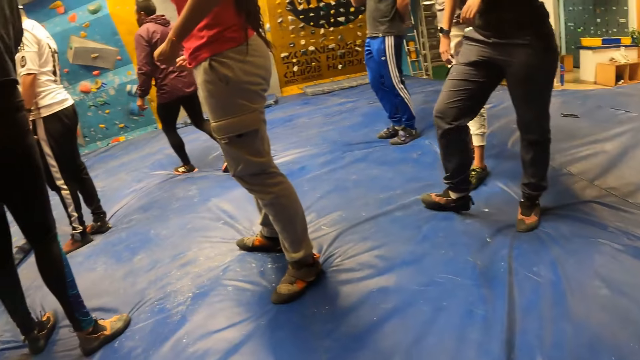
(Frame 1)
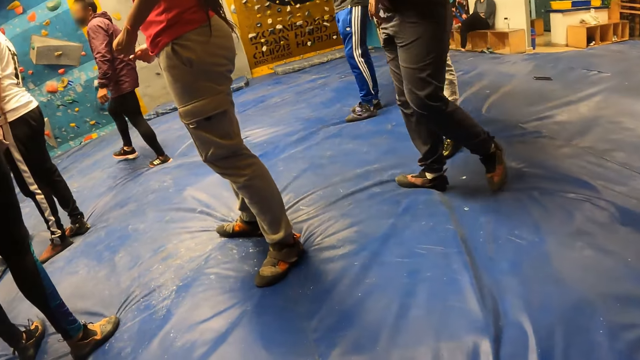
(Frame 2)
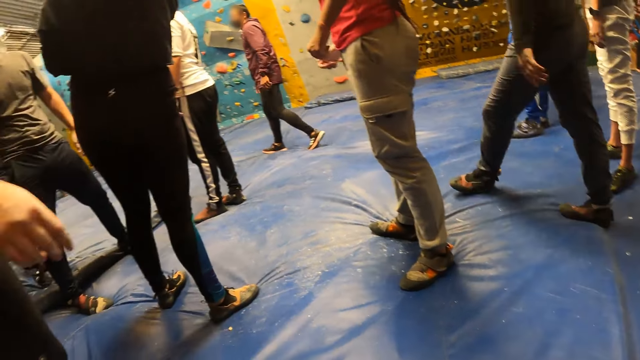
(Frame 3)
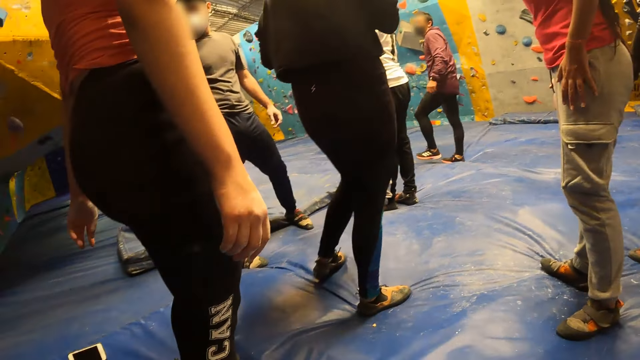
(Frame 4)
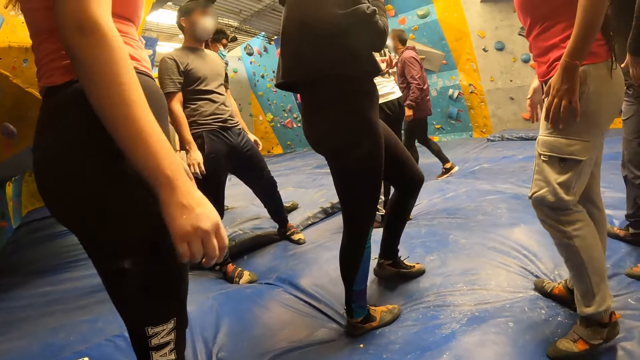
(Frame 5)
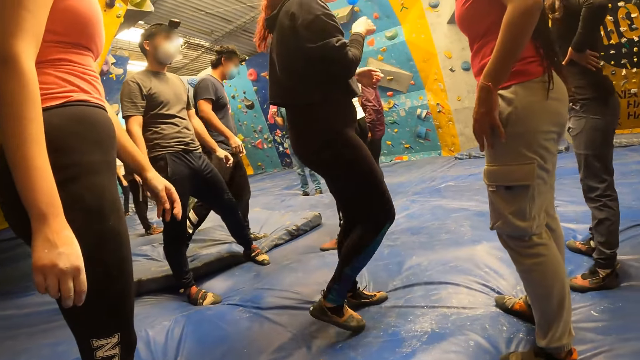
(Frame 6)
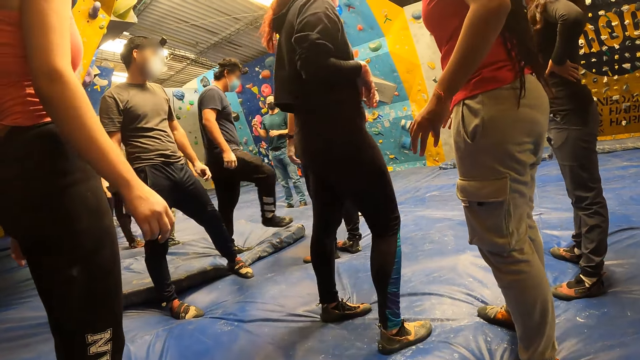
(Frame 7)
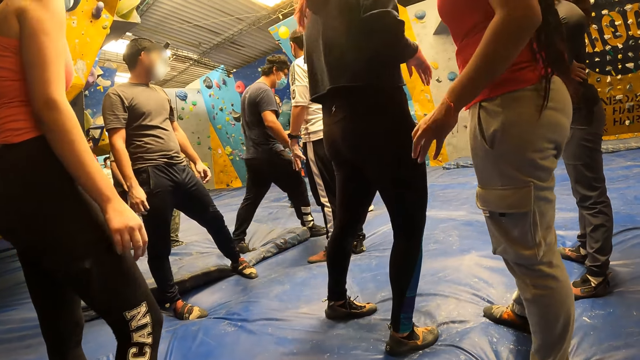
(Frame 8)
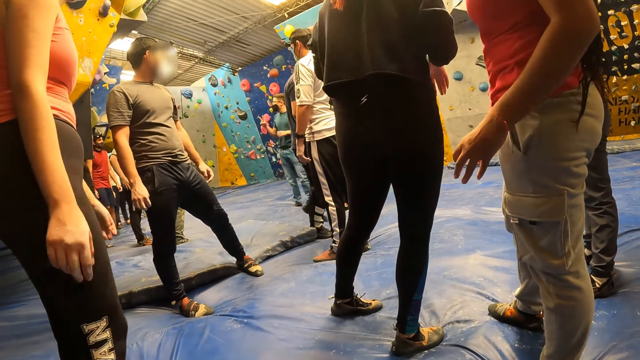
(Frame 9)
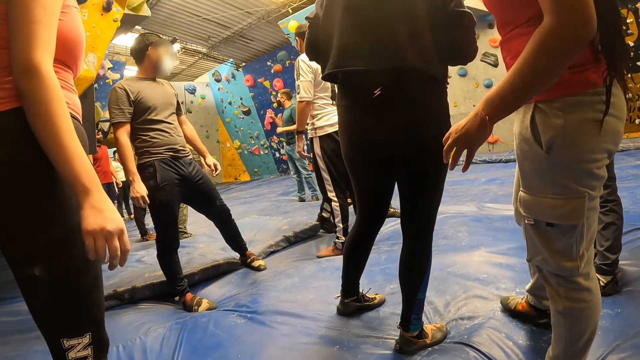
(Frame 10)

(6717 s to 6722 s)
The camera wearer looks around.

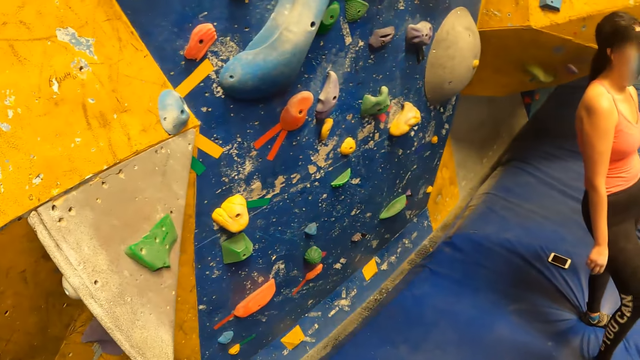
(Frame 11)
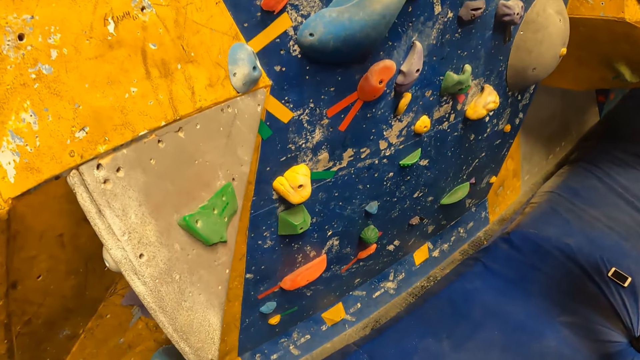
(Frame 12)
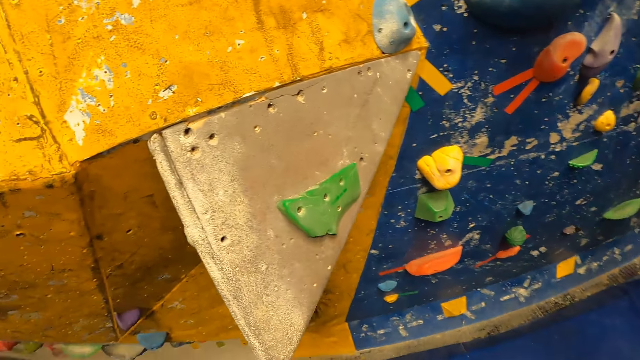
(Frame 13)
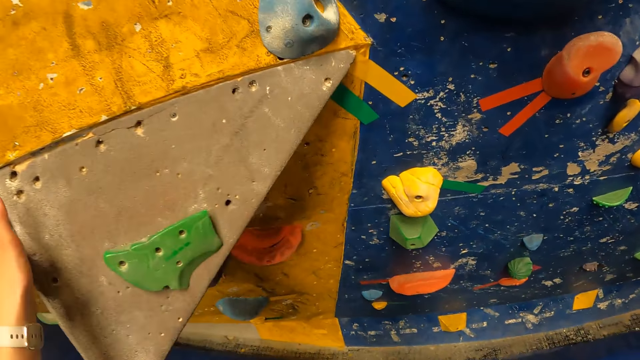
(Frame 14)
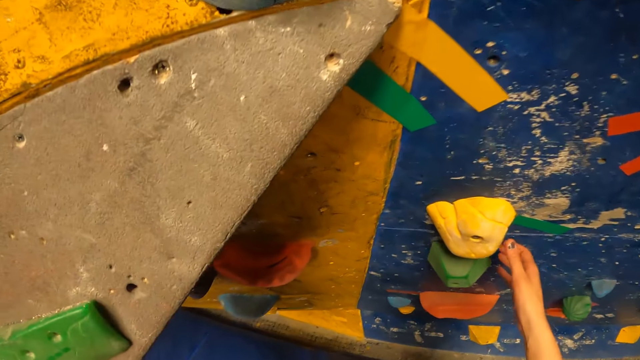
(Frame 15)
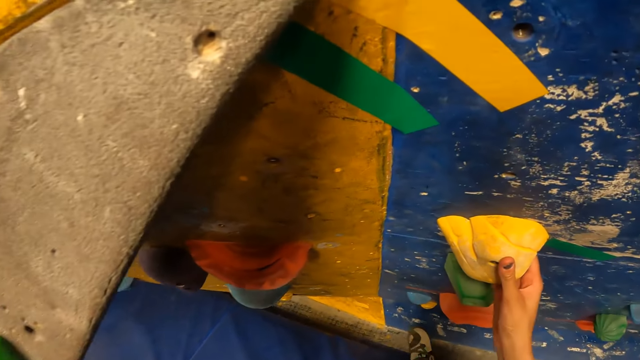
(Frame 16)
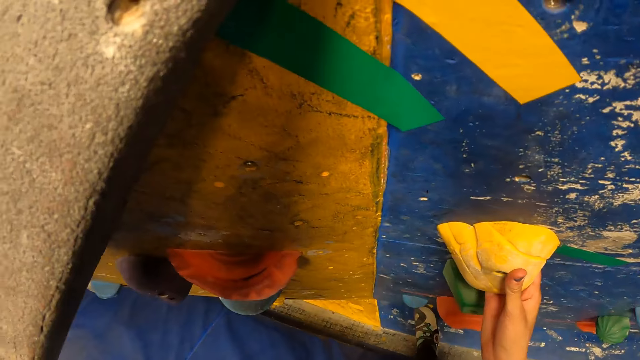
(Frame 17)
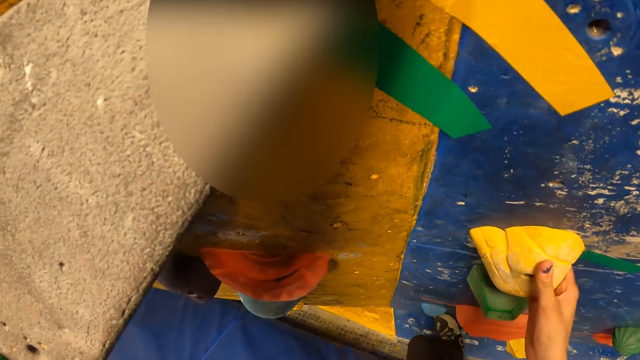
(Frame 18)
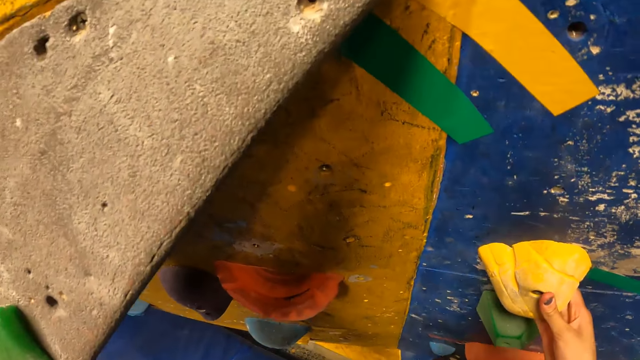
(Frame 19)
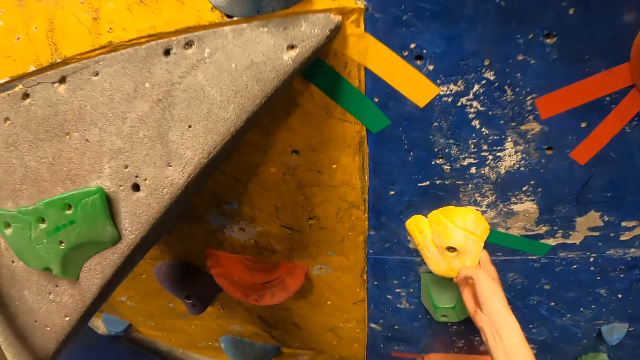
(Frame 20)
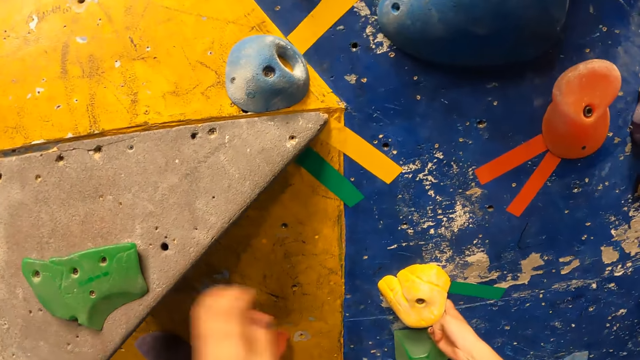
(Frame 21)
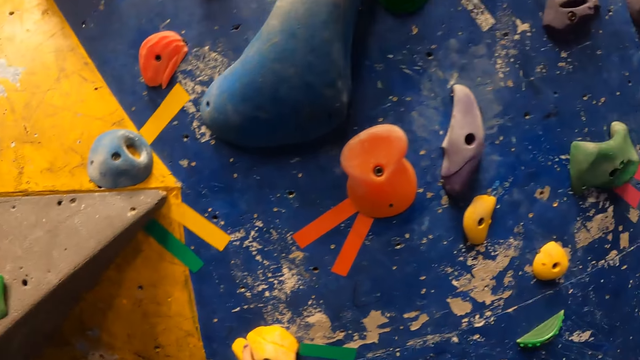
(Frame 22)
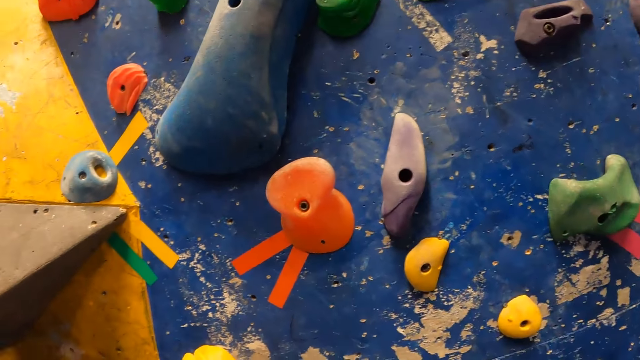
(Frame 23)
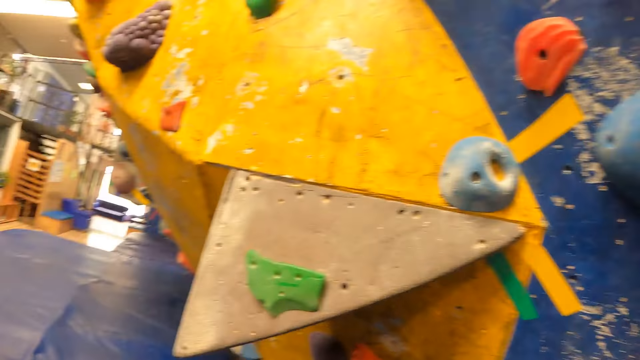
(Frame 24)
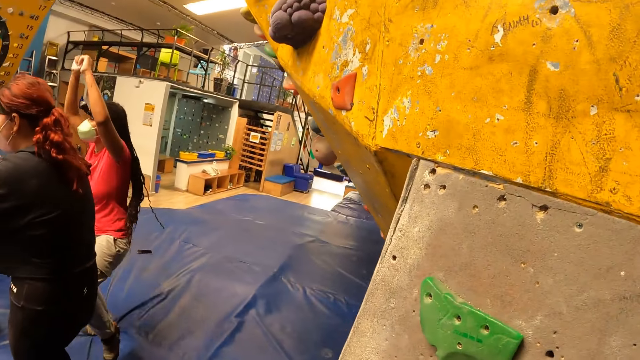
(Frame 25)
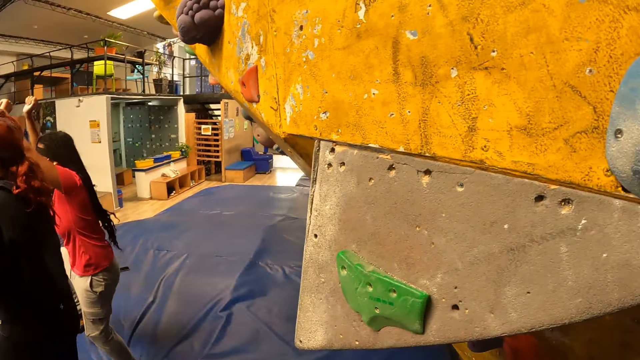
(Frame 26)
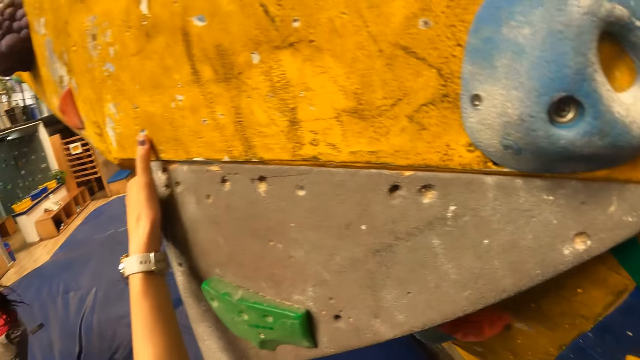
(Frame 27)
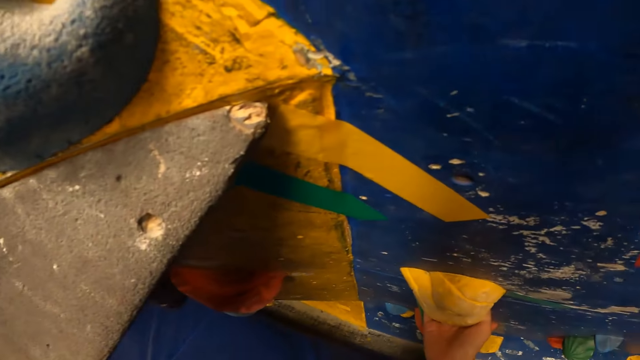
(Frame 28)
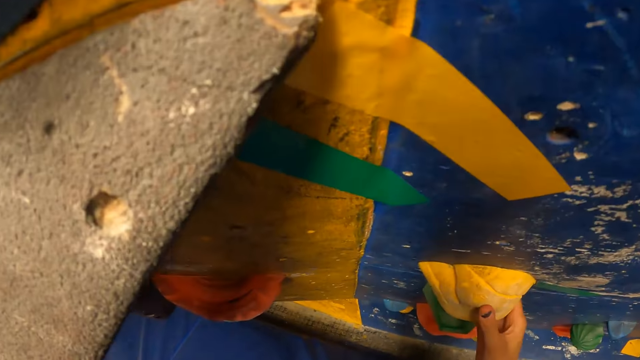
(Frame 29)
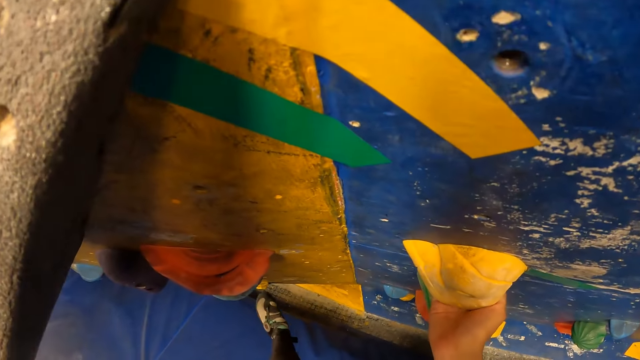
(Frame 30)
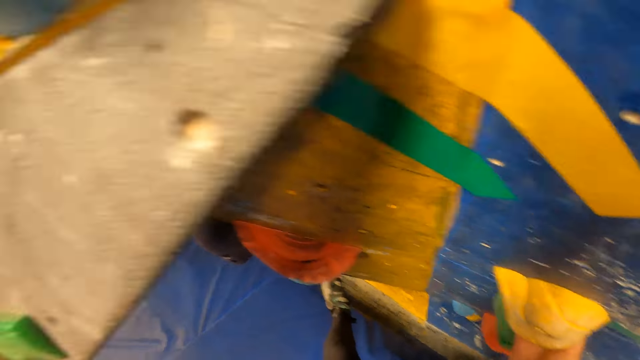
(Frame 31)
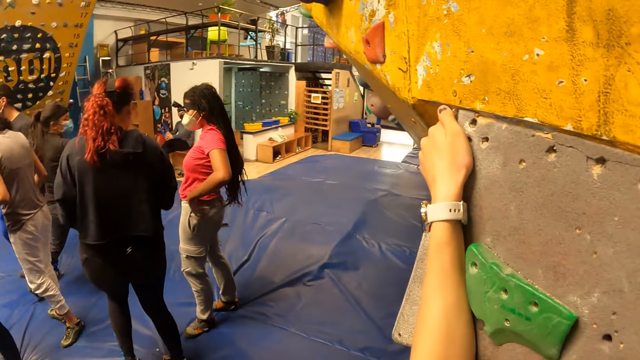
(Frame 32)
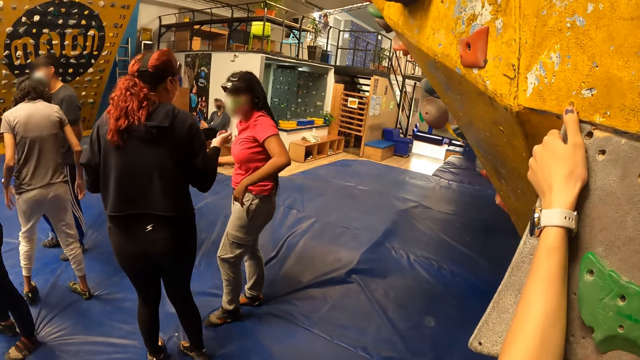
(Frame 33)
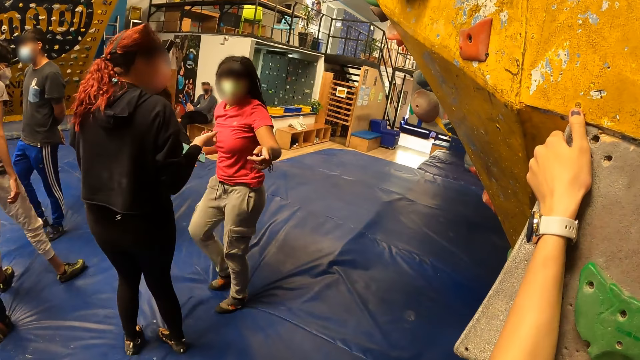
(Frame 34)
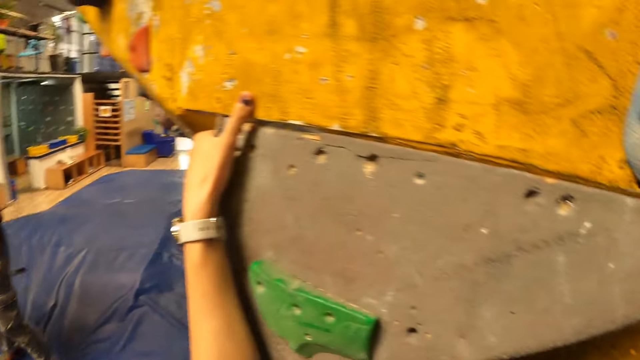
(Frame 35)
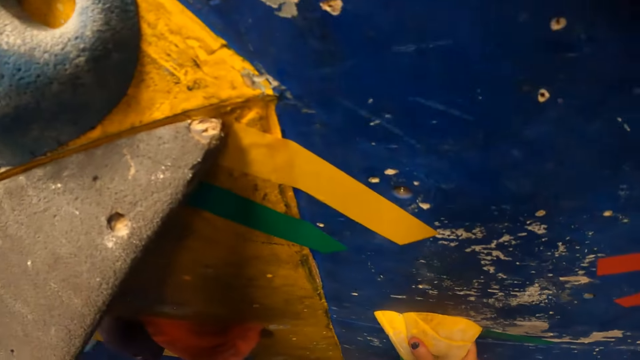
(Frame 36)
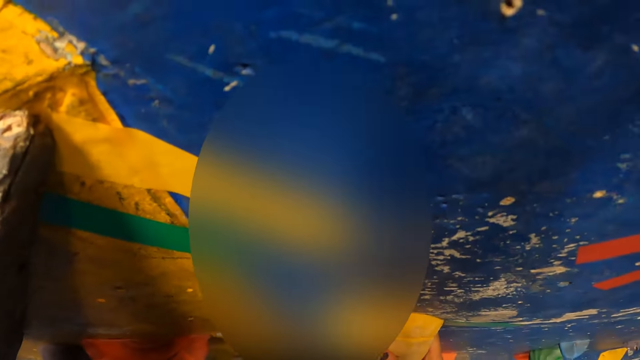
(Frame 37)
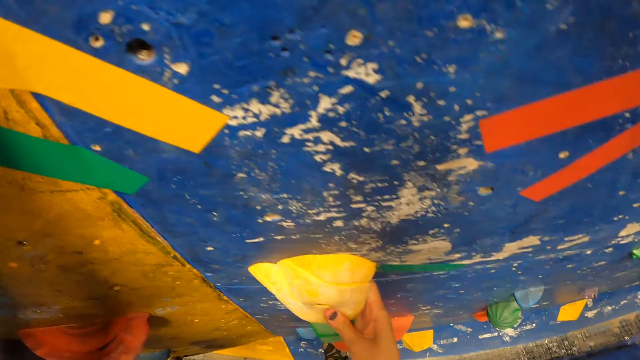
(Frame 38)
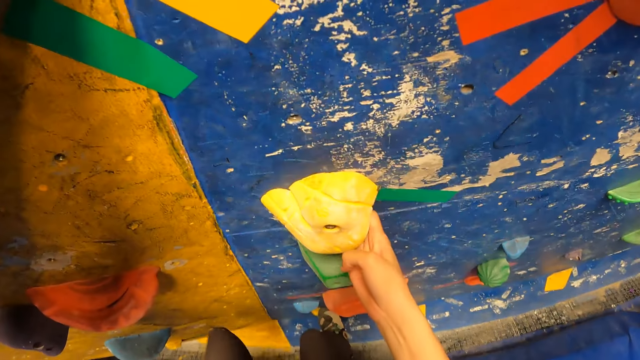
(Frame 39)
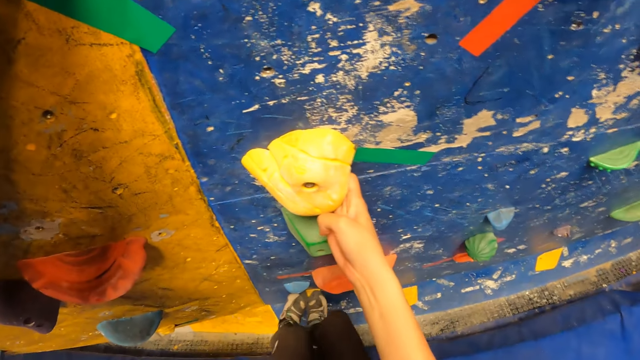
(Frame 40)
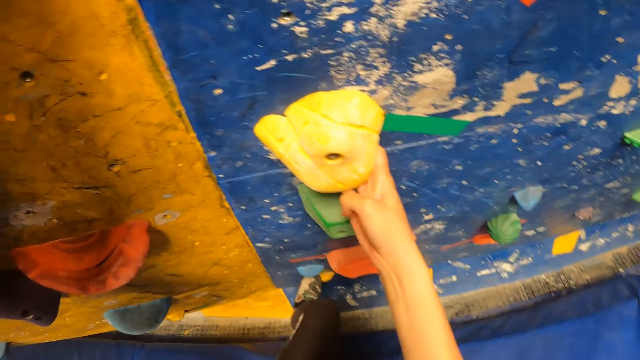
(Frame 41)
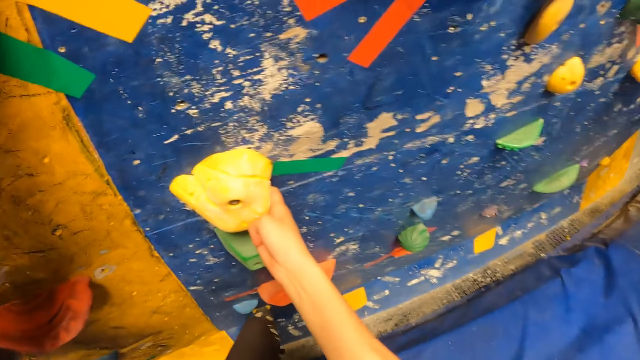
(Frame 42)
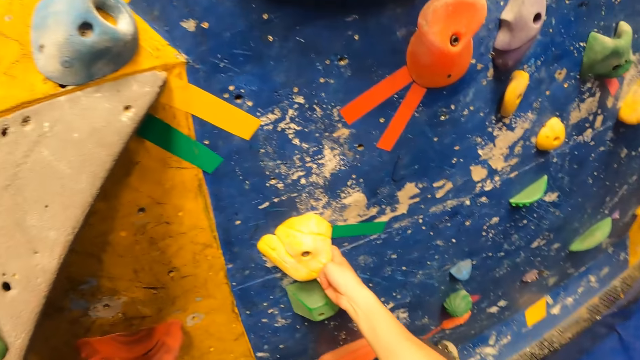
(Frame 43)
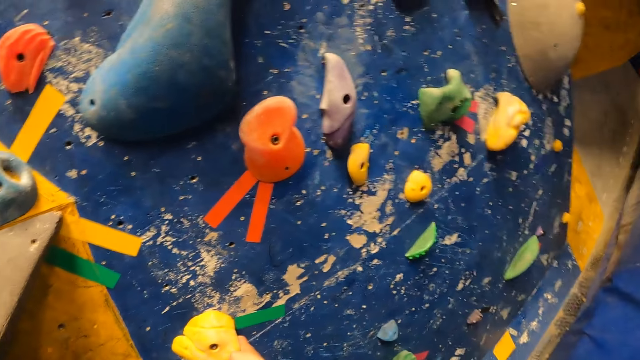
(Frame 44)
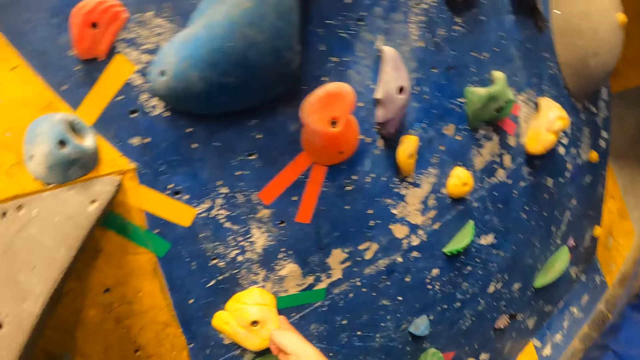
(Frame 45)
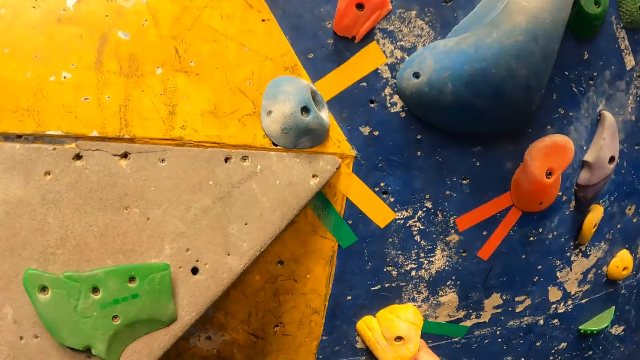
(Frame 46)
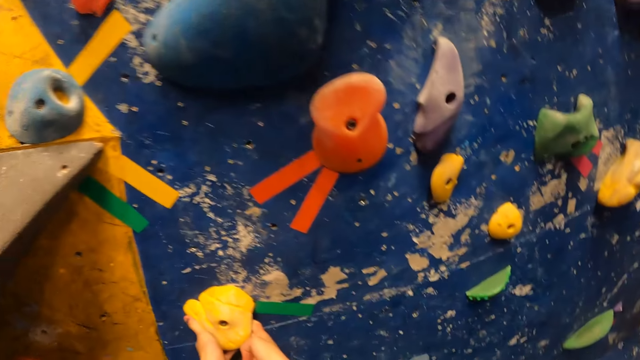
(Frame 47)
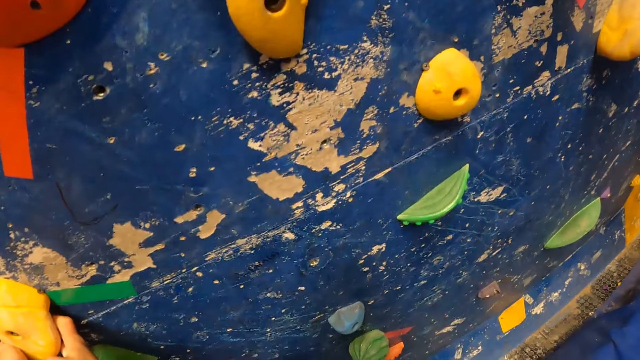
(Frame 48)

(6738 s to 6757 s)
The camera wearer holds the climbing hold with her left hand. She holds the yellow climbing hold with her right hand. She steps on a climbing hold. She touches a climbing hold. She touches a climbing hold again. She places her left leg on the bouldering wall. She steps on a climbing hold. She climbs the bouldering wall with both legs. She steps on a climbing hold. She steps on a climbing hold again. She looks around.
